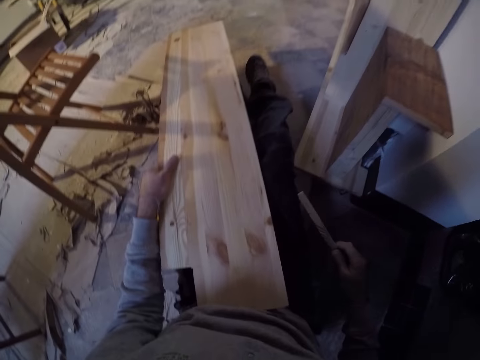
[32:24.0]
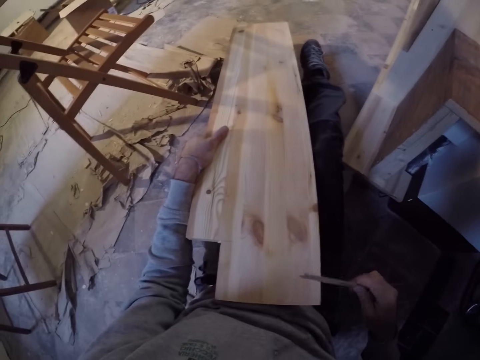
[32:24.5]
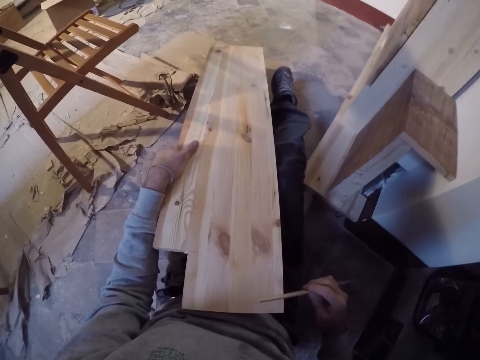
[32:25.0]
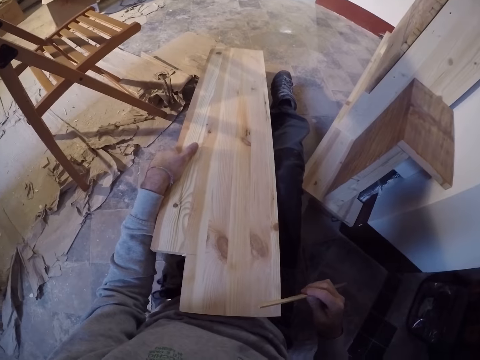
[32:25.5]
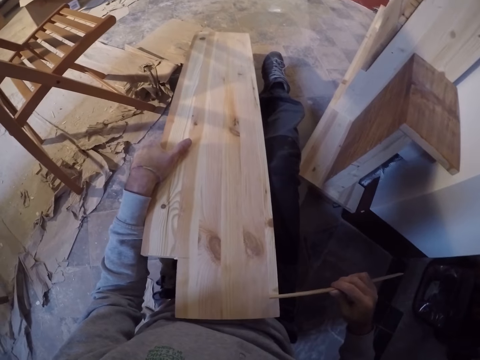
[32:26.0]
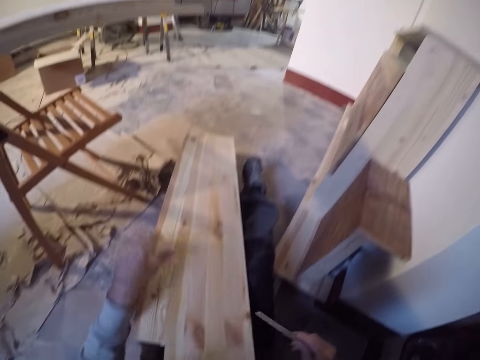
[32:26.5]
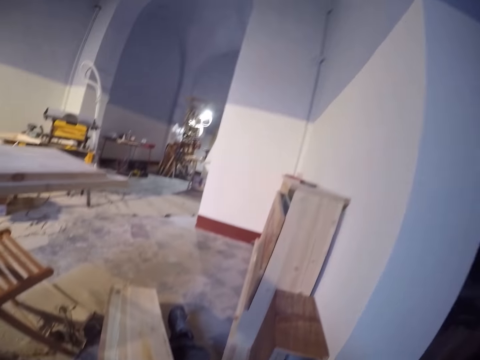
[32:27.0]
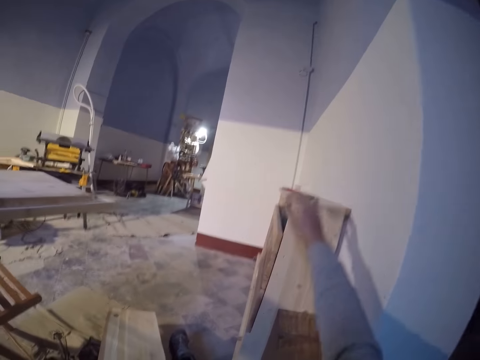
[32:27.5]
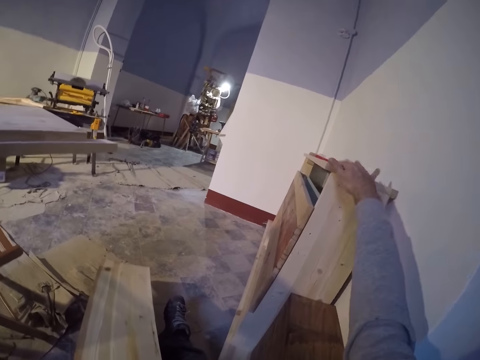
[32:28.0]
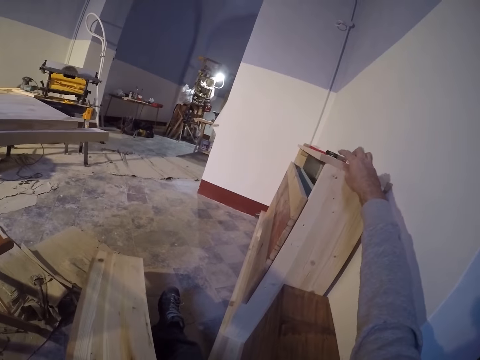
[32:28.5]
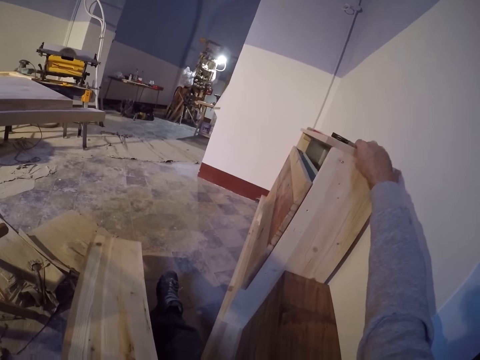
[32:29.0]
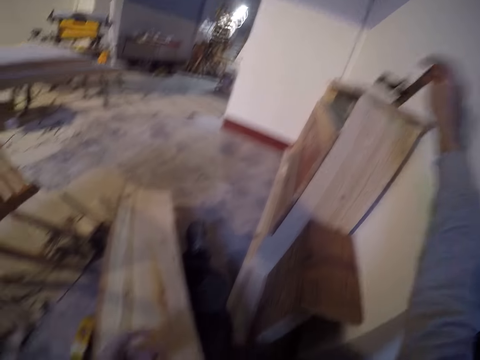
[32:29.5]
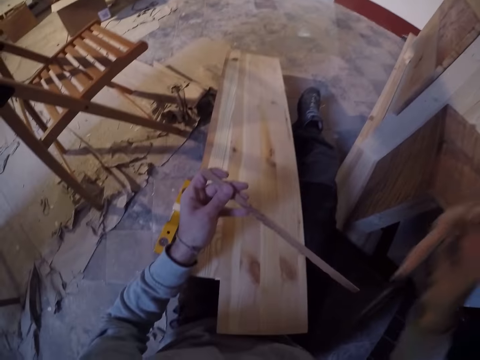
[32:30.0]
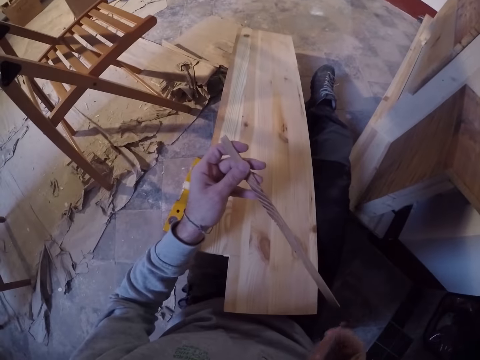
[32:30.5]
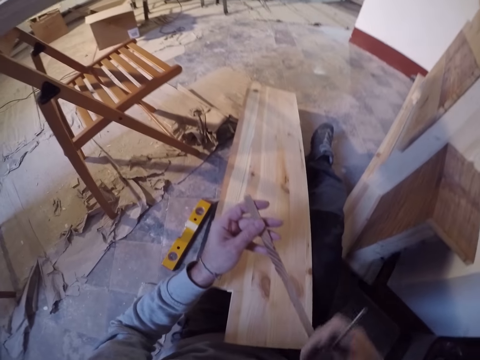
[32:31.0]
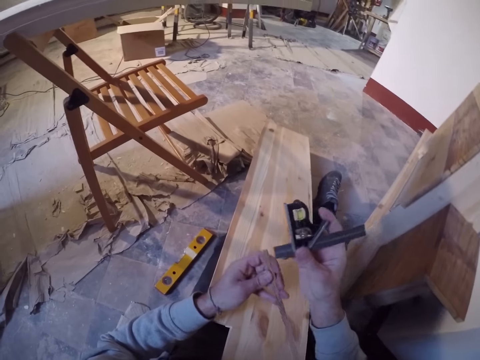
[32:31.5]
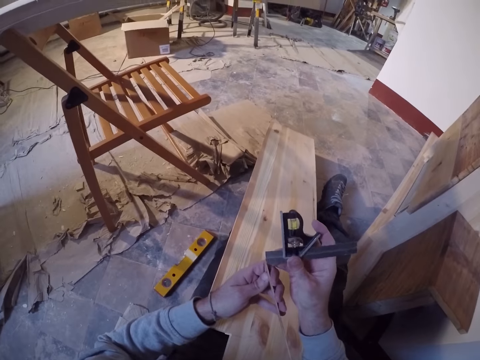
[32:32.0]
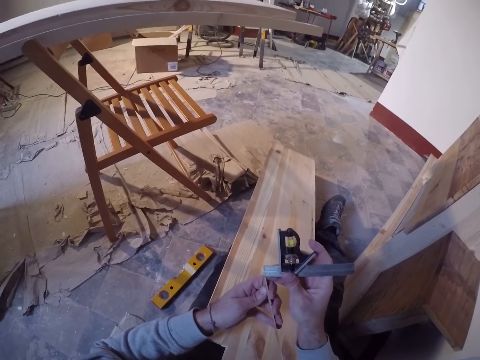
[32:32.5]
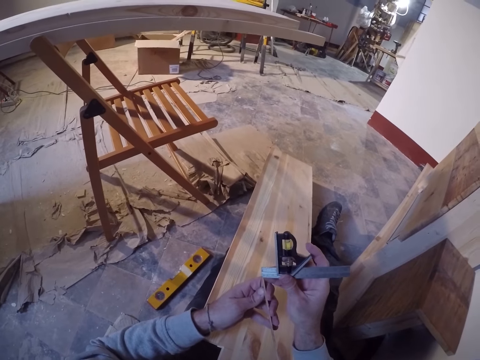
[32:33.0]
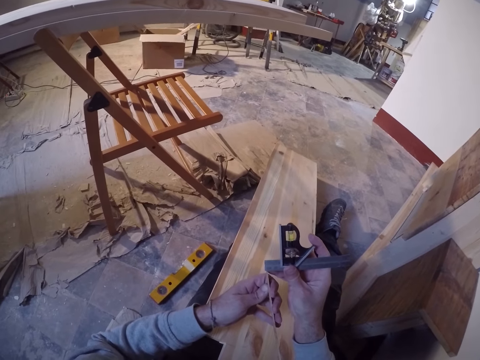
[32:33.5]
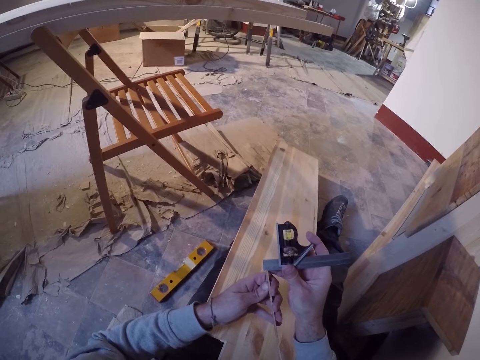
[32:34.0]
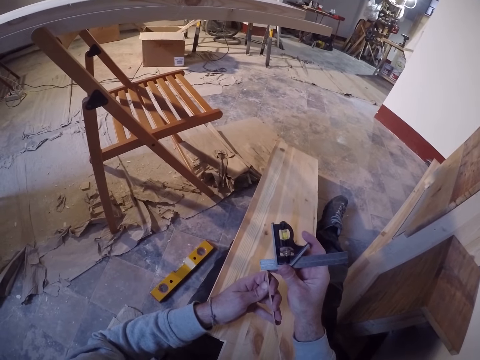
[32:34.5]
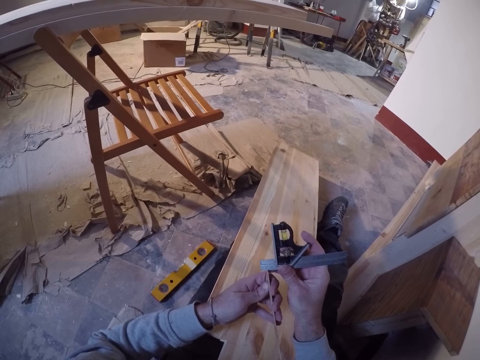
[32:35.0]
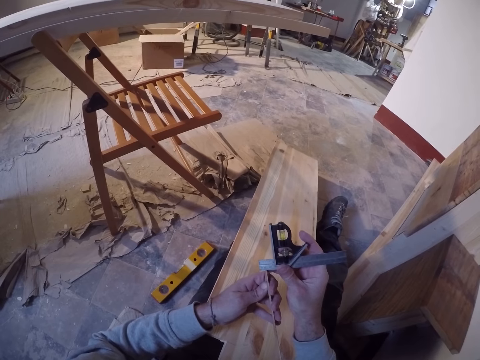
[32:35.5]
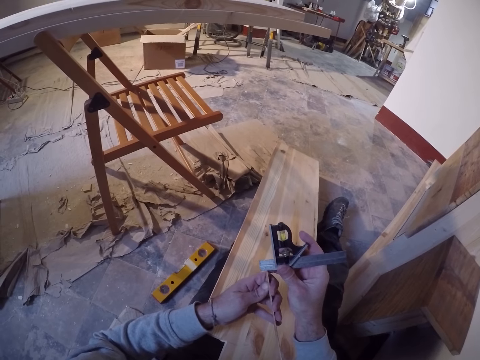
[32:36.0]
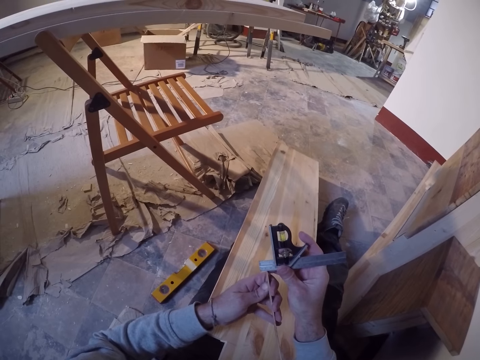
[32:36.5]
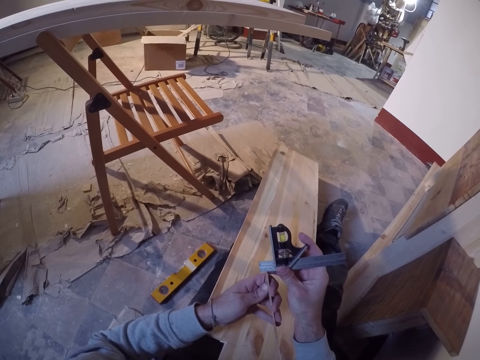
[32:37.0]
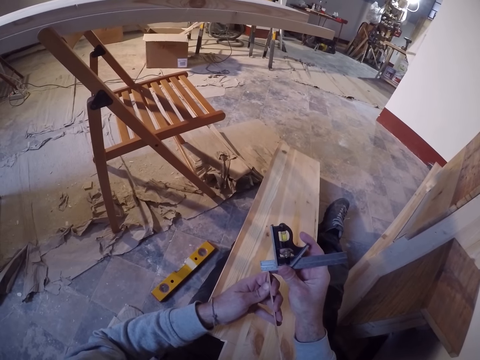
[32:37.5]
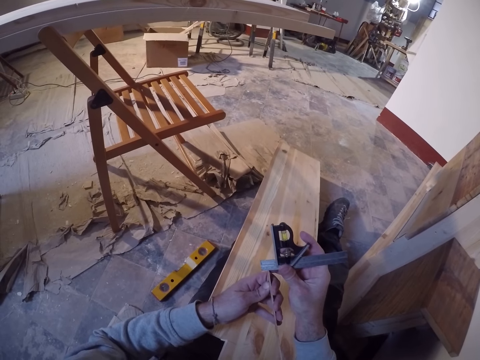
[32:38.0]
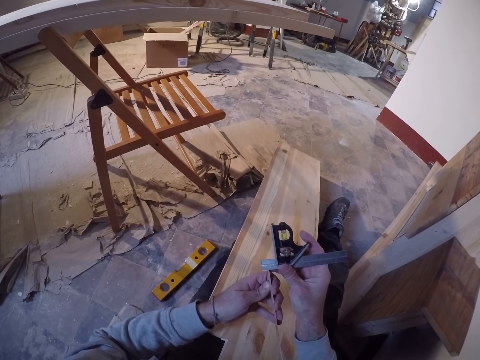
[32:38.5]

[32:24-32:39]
The camera wearer looks around the house. He measures the piece of wood. He takes a caliper from the top of a shelf with his right hand. He measures the diameter of the piece of wood in his left hand with the caliper in his right hand.

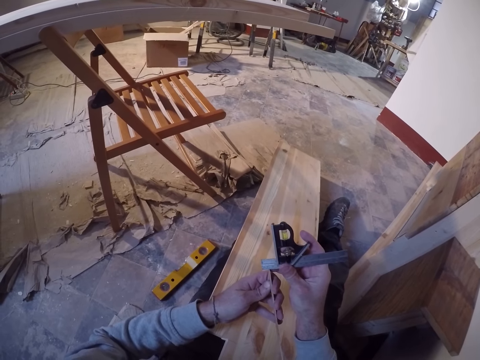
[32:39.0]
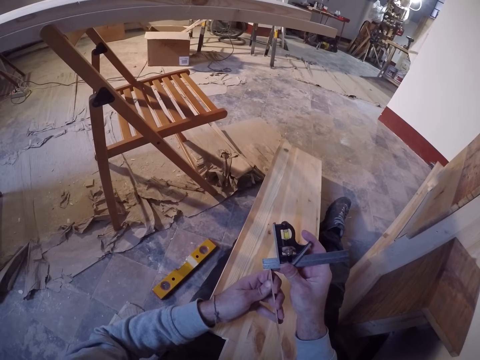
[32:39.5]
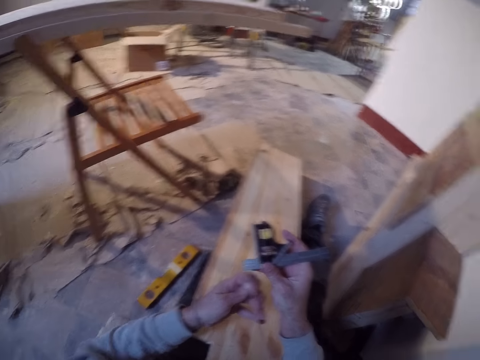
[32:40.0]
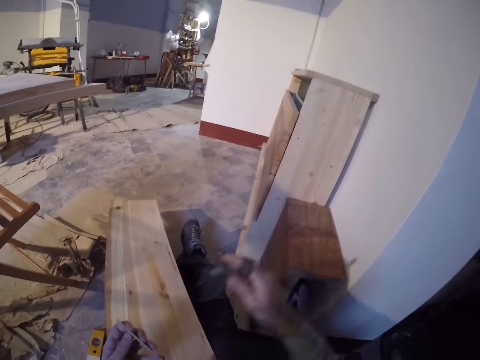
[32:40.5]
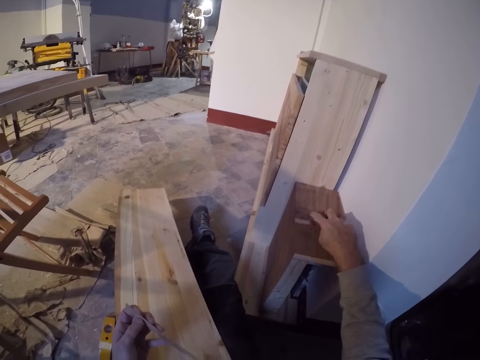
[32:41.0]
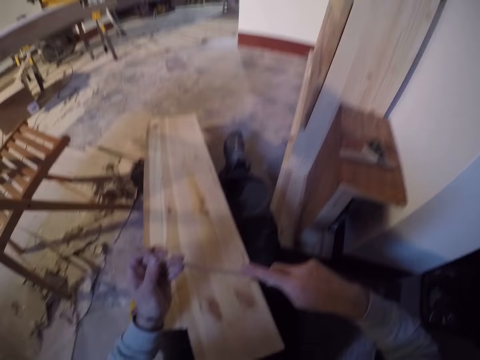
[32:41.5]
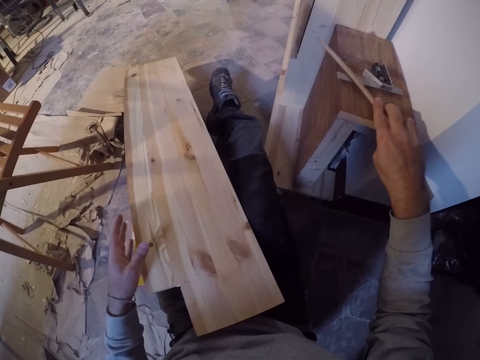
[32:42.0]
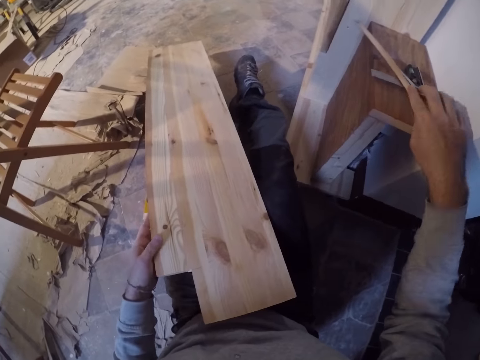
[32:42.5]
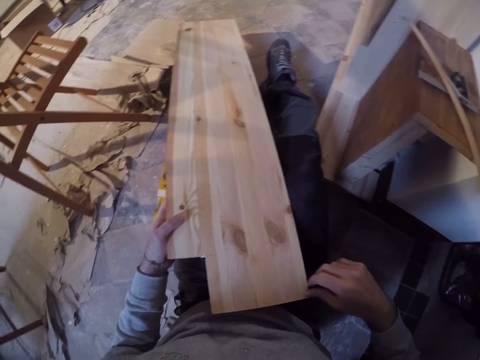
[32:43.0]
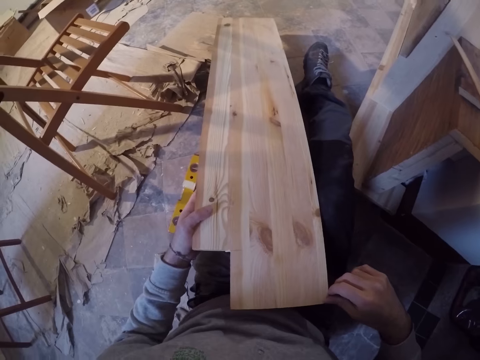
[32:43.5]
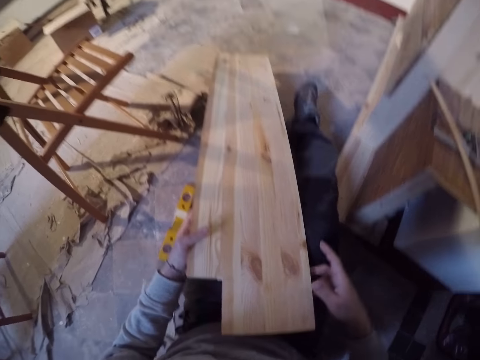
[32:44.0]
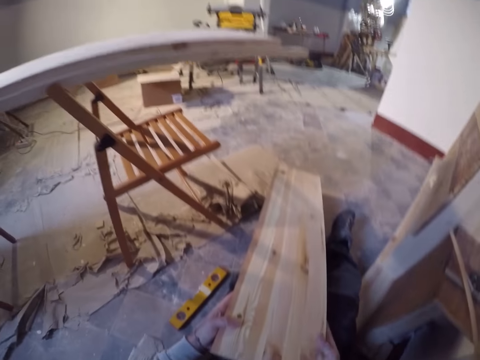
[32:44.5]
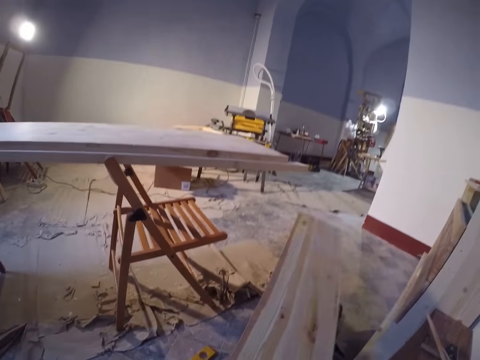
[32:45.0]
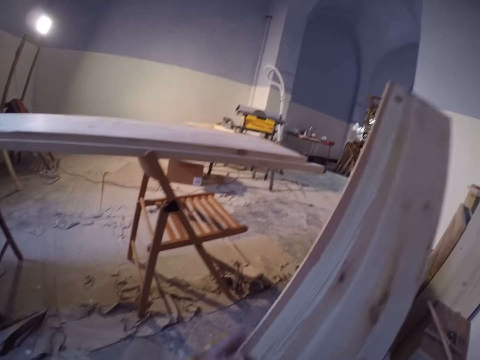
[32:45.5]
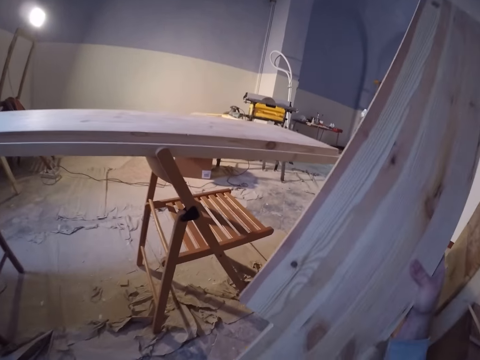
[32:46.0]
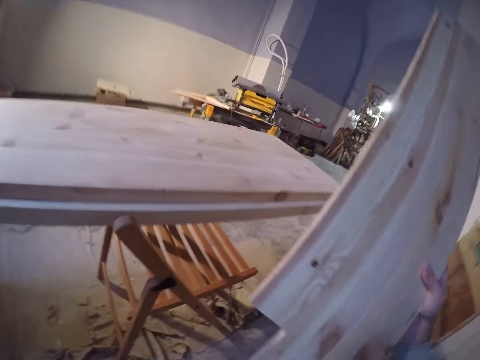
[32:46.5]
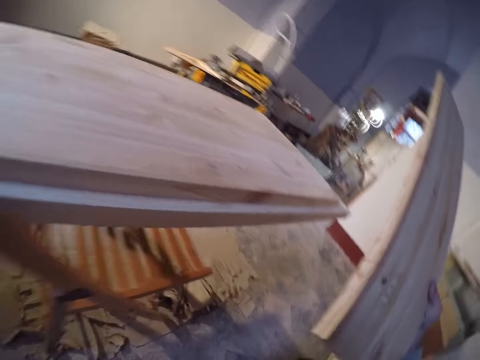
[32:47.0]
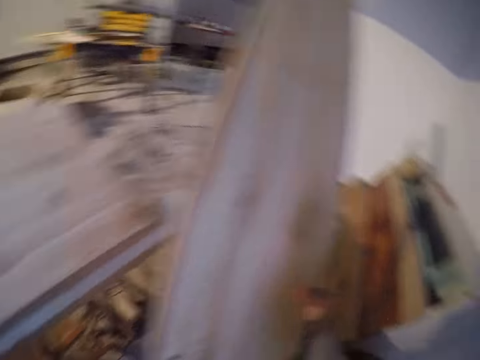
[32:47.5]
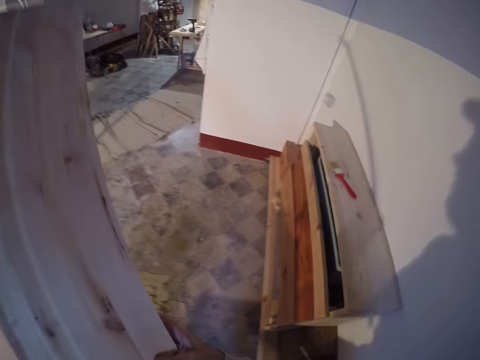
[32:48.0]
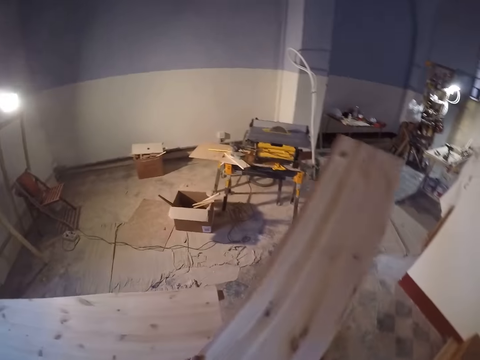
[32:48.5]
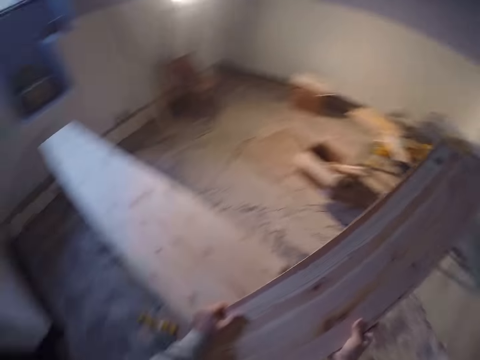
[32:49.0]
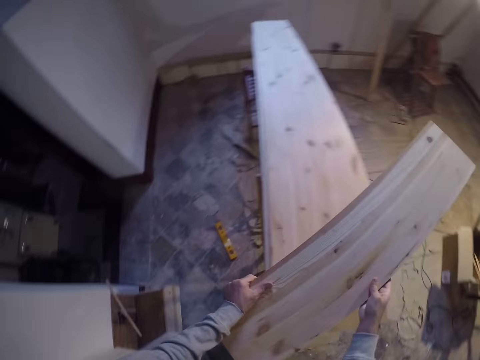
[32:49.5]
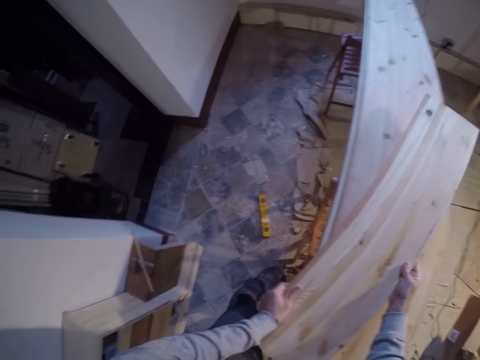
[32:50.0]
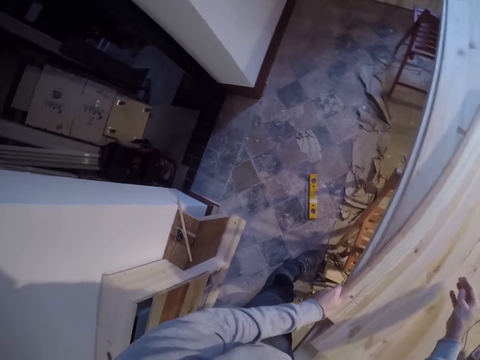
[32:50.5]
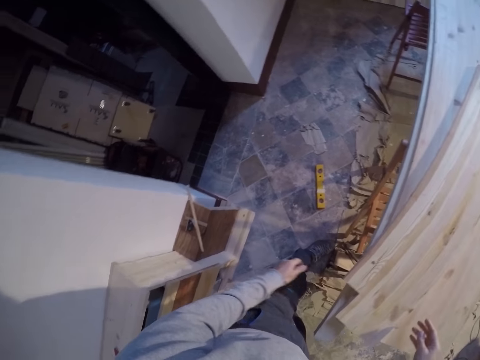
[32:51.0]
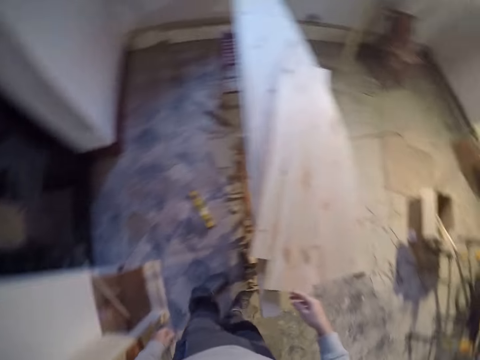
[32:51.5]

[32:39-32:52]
The camera wearer drops the caliper on the shelf with his right hand. He passes the piece of wood in his left hand to his right hand. He places the piece of wood on the shelf with his right hand. He touches the edge of the plank with his right hand. He looks at the piece of wood. He lifts the plank from his laps with his two hands. He wakes up from the ground. He places the plank on a work table with his two hands.
